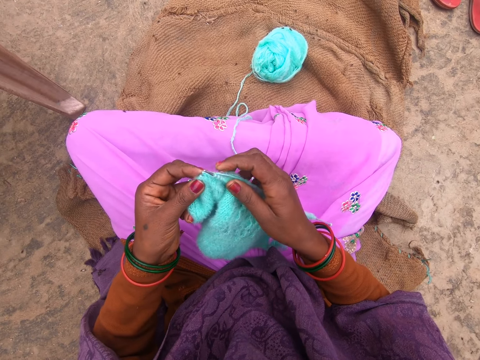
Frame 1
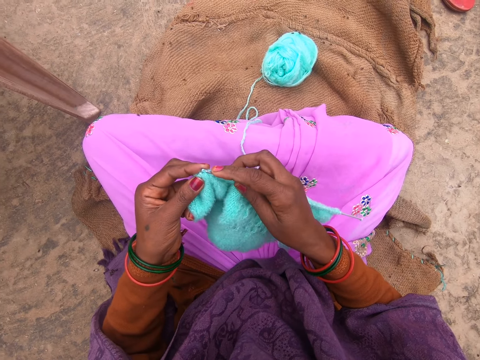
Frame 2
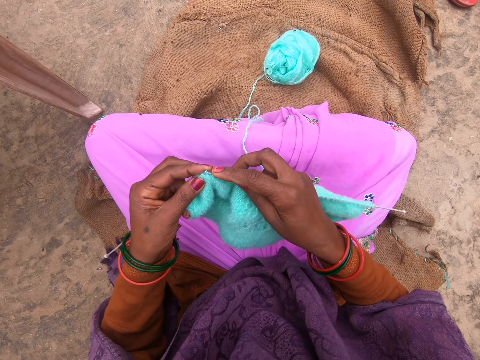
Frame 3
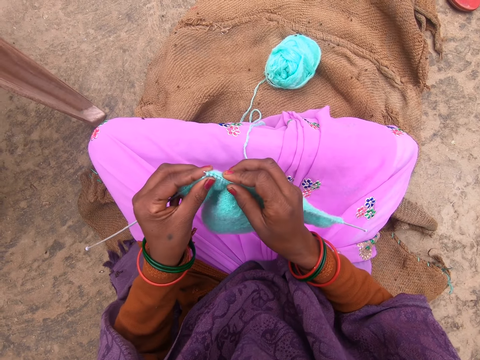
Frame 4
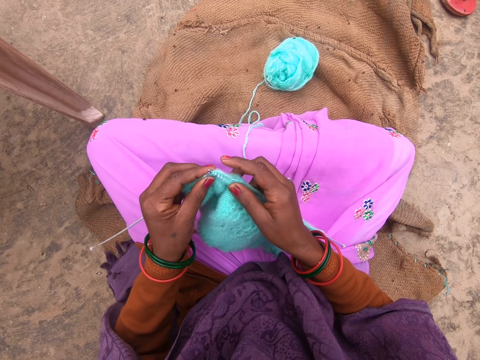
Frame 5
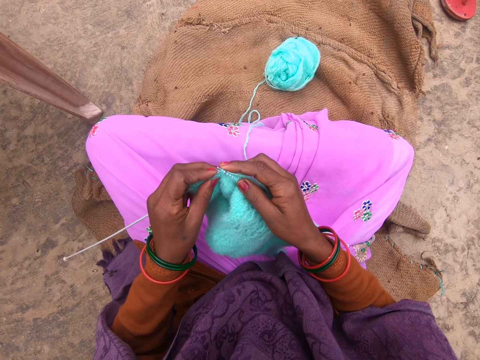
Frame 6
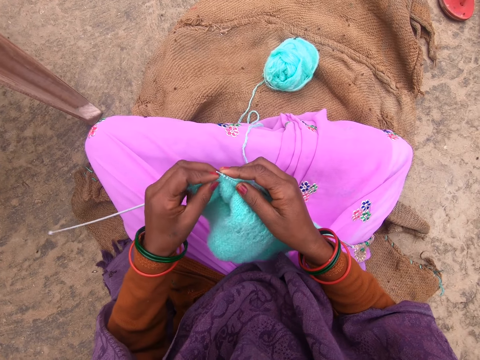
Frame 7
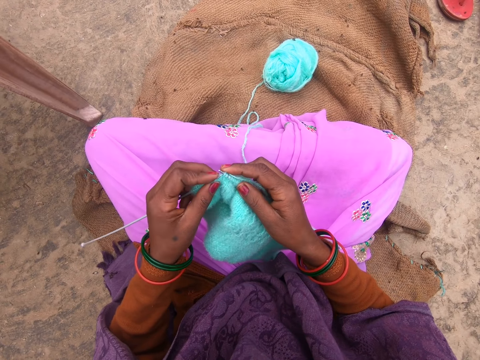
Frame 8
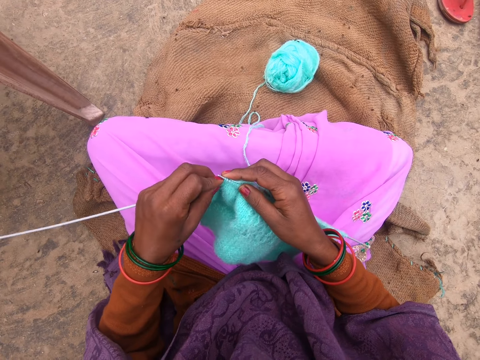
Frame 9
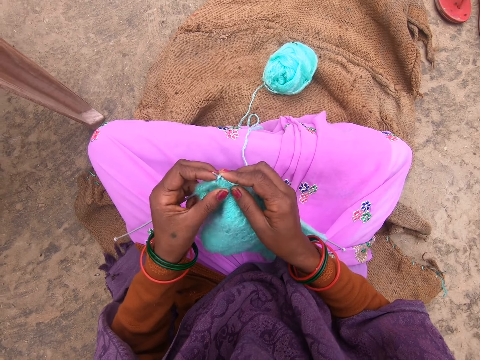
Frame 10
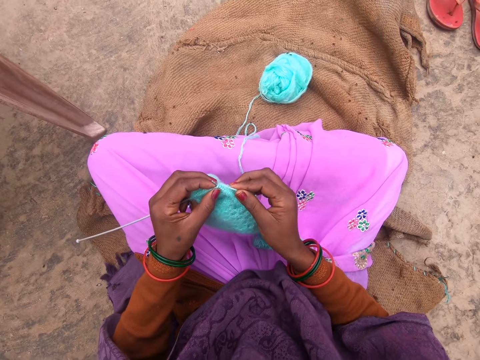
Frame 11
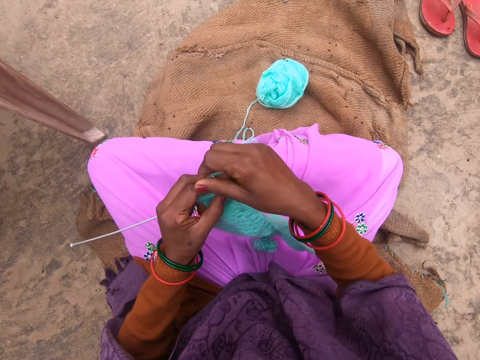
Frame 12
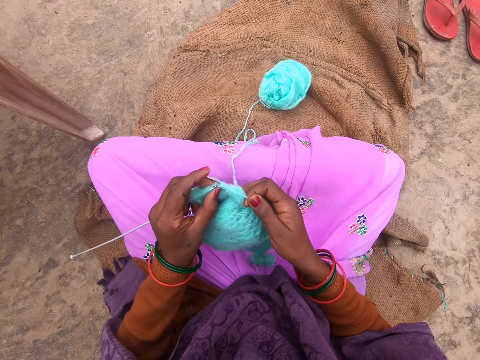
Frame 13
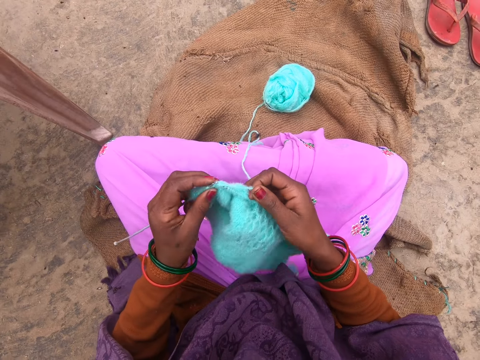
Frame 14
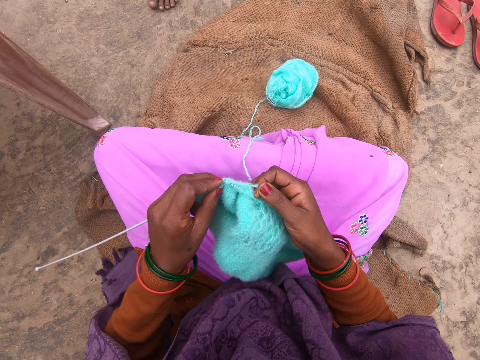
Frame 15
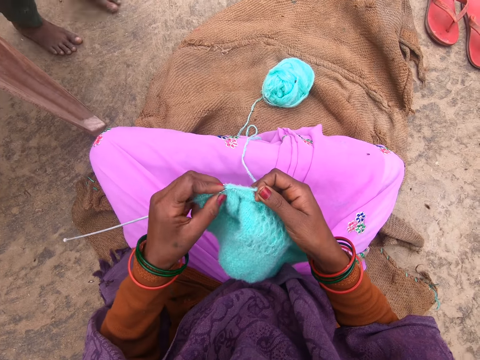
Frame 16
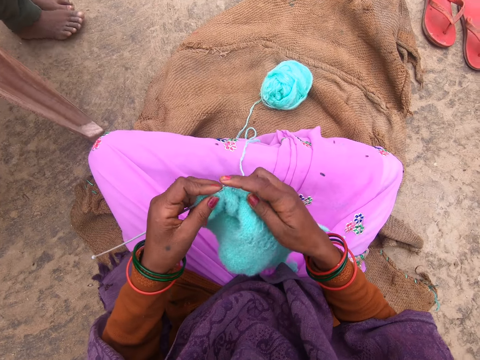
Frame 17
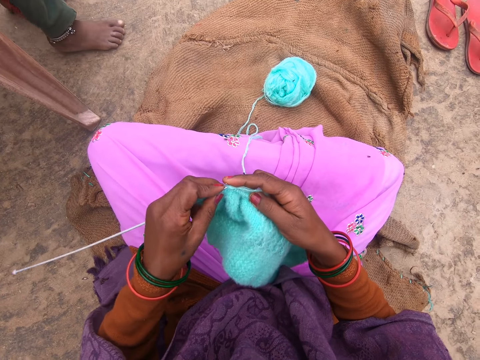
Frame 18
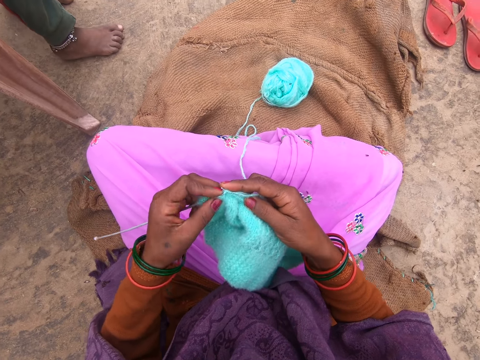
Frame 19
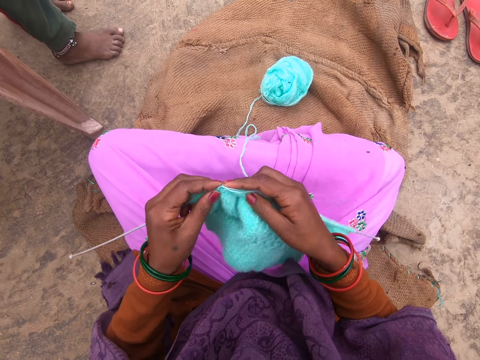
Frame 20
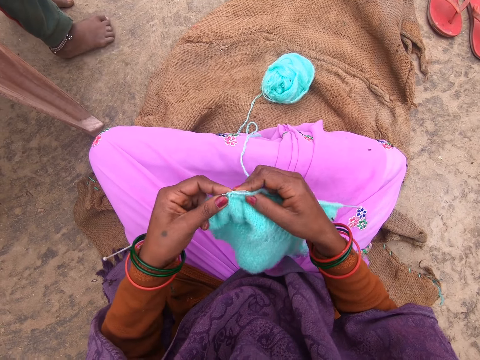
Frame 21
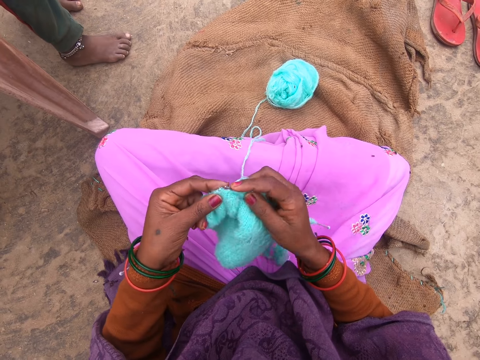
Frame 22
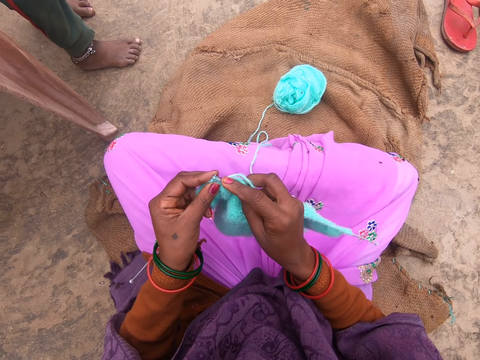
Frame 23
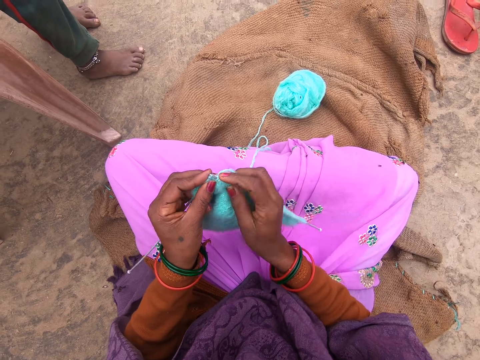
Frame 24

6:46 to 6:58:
The camera wearer rolls the yarn around a knitting needle. They knit the fabric with the knitting needles.

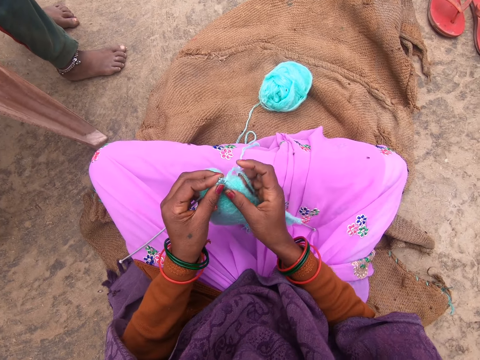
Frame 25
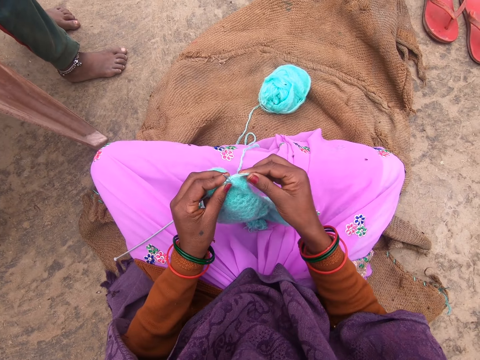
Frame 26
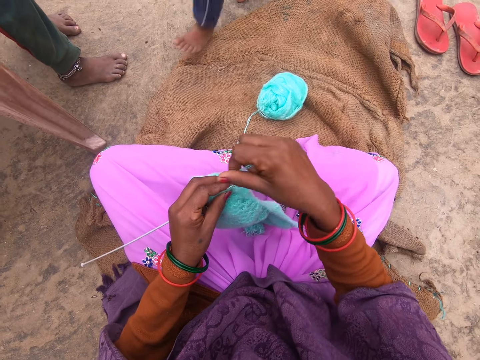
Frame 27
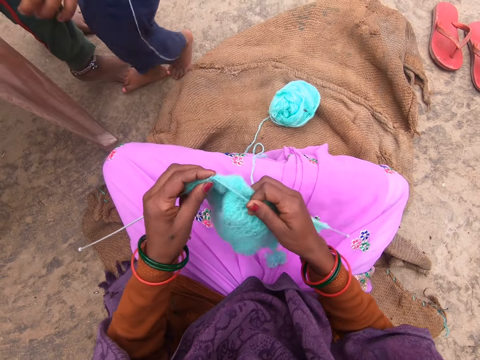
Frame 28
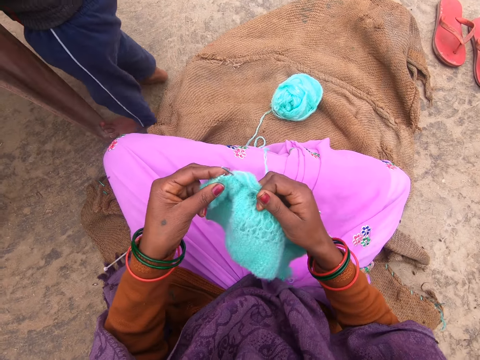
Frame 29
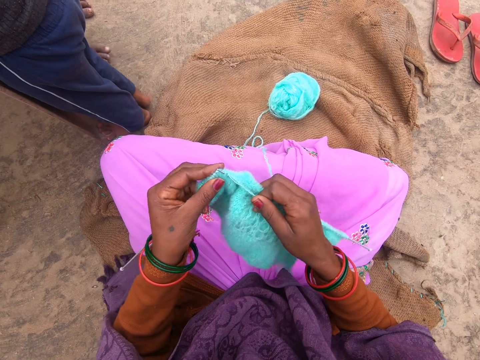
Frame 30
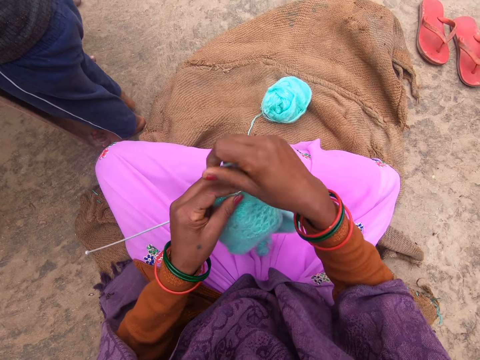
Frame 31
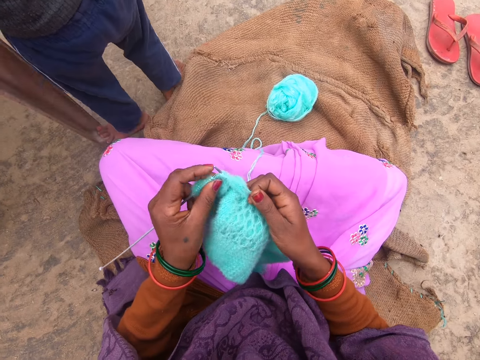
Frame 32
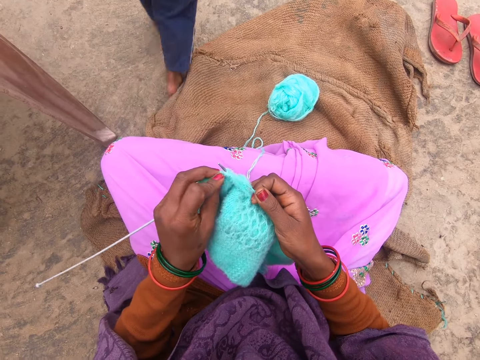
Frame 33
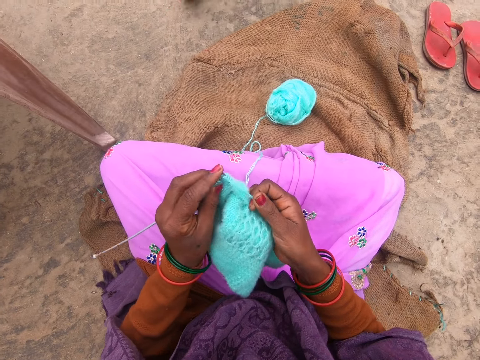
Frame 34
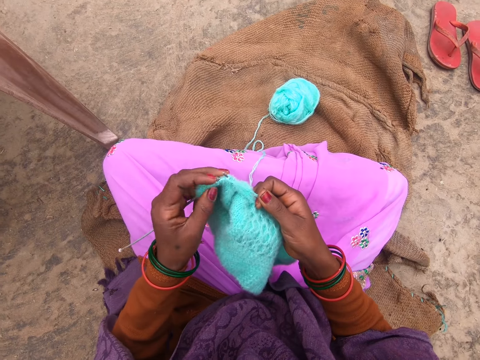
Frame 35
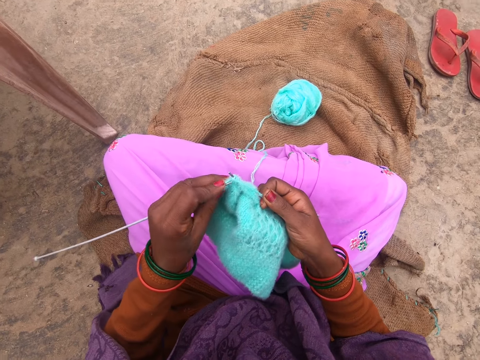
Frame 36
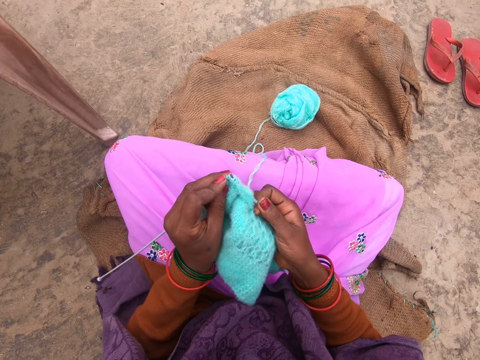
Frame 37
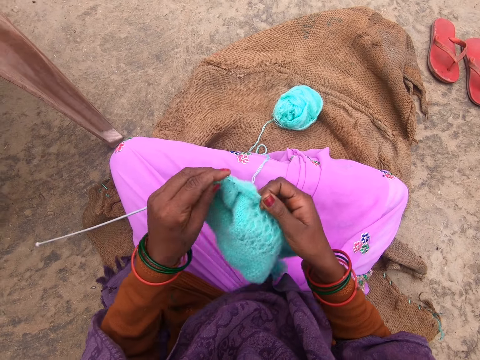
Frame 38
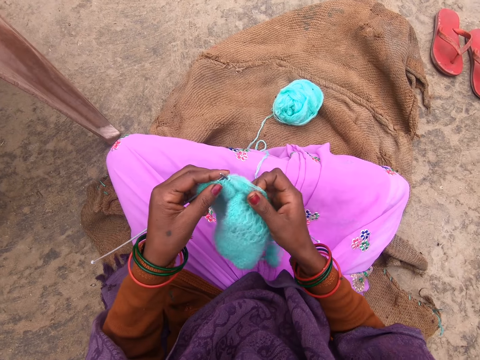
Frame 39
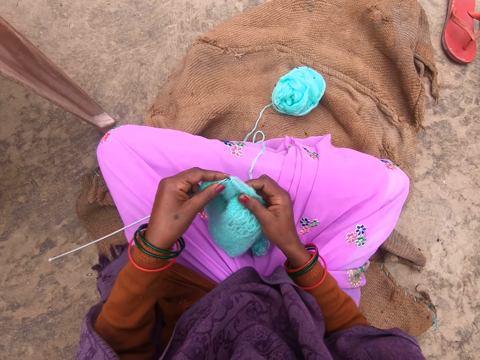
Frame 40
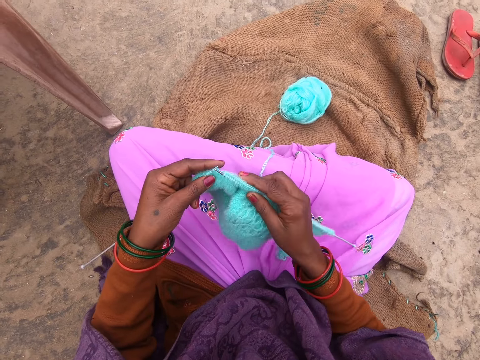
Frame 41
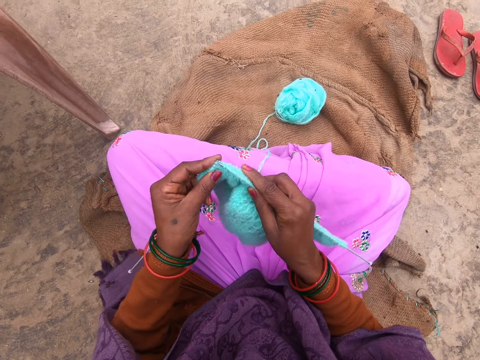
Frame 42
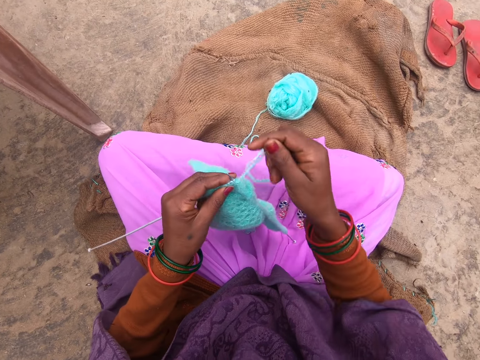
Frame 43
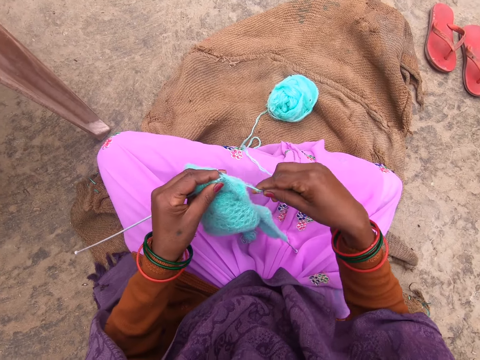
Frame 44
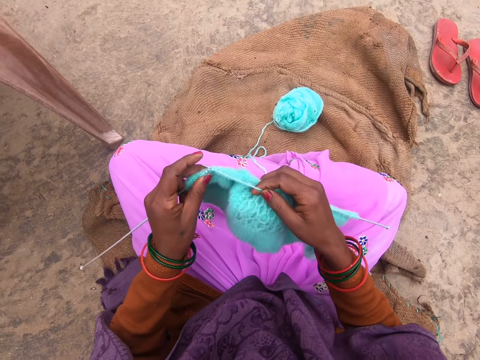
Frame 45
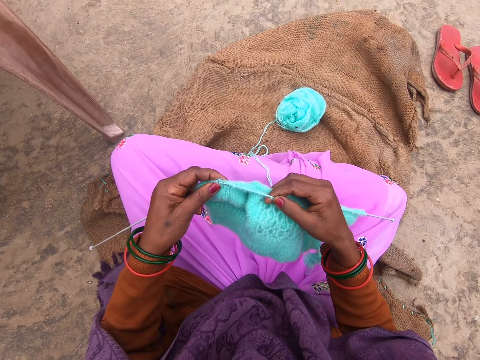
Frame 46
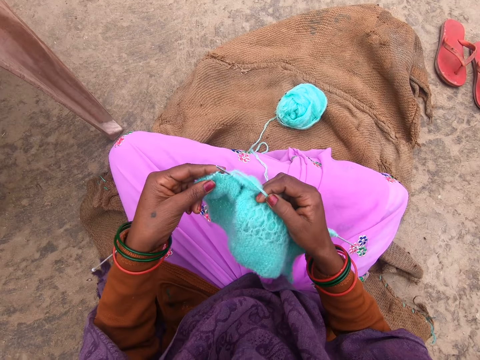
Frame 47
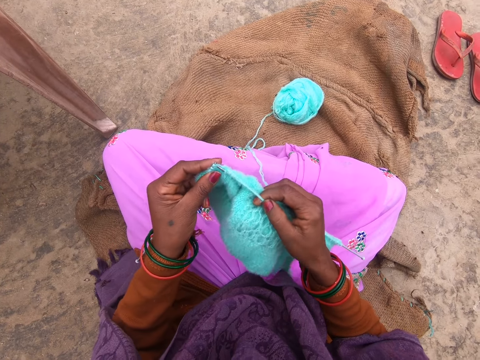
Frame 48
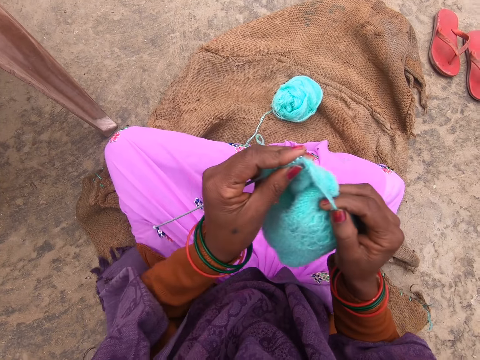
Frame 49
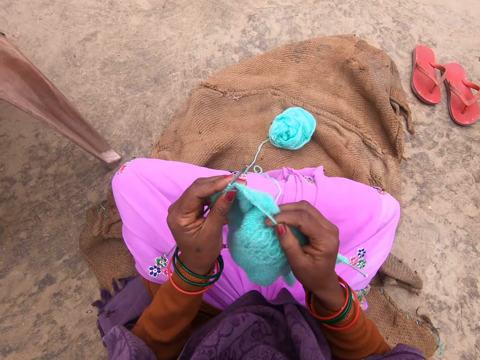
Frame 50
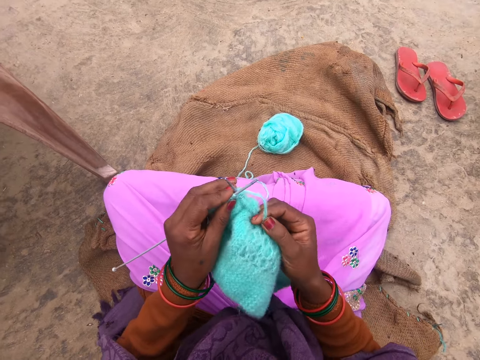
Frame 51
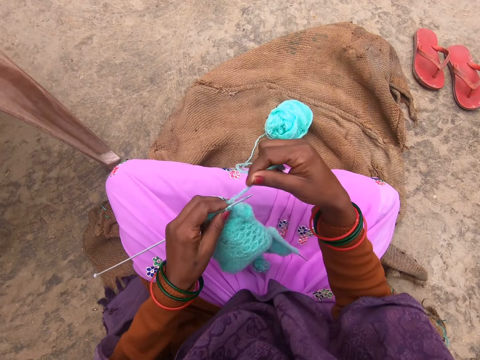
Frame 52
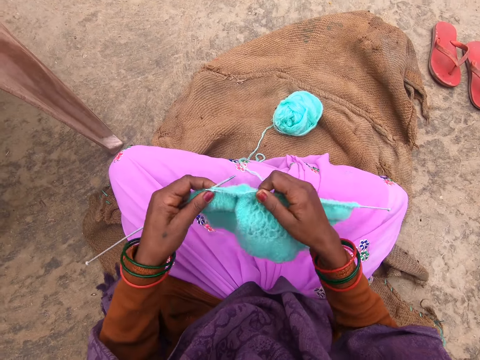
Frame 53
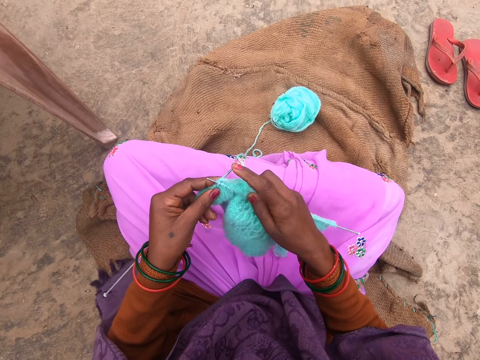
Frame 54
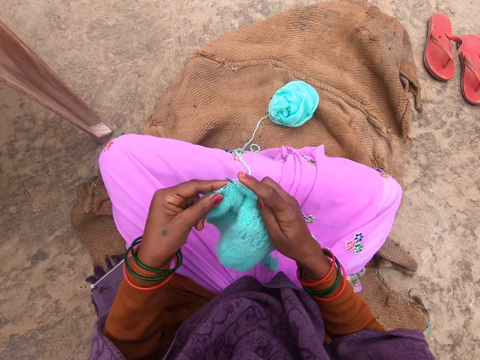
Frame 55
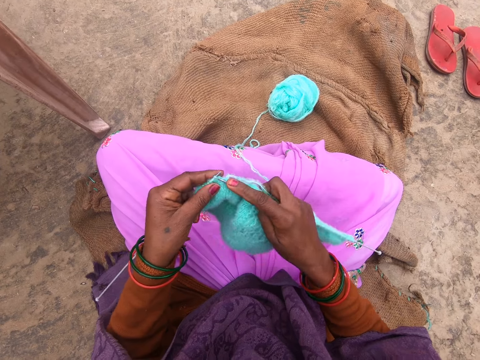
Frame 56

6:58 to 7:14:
The camera wearer rolls the yarn around a knitting needle. They knit the fabric with the knitting needles. They roll the yarn around the knitting needle. They knit the fabric with the knitting needles. They roll the yarn around the knitting needle. They knit the fabric with the knitting needles. They lift the fabric. They roll the yarn around the knitting needle. They knit the fabric with the straight knitting needles. They push the knitting needle.
